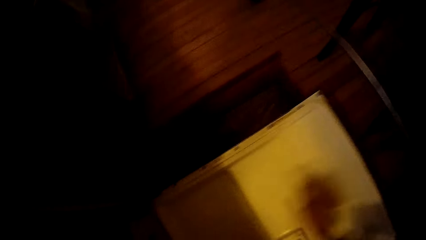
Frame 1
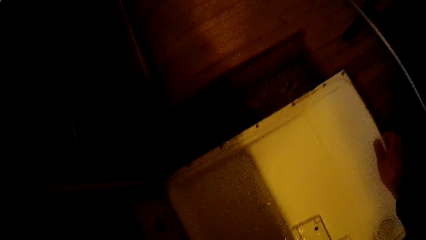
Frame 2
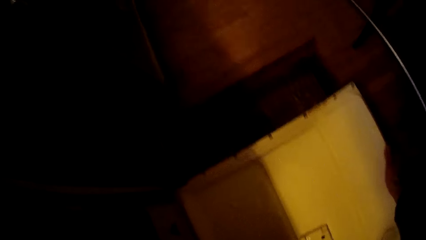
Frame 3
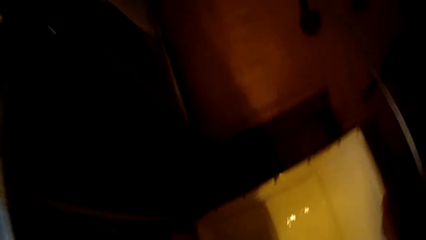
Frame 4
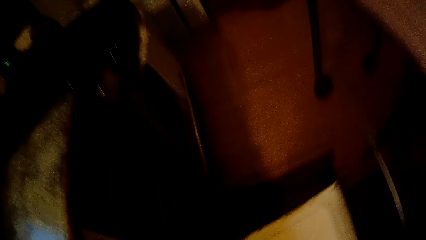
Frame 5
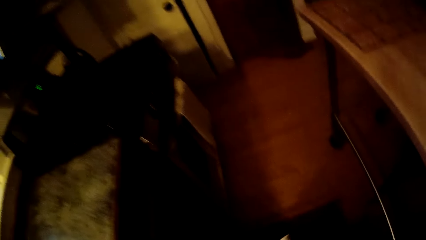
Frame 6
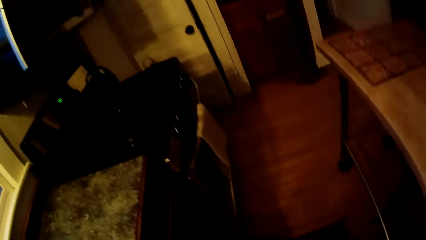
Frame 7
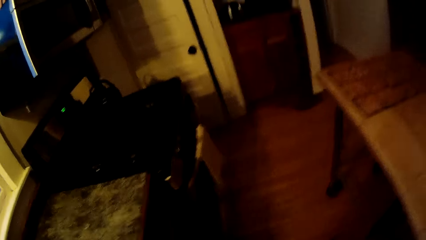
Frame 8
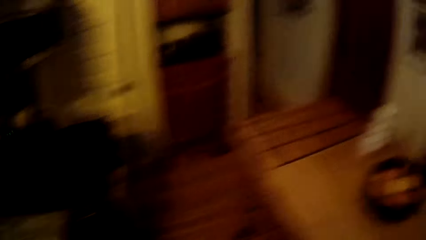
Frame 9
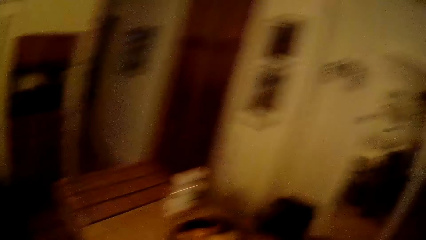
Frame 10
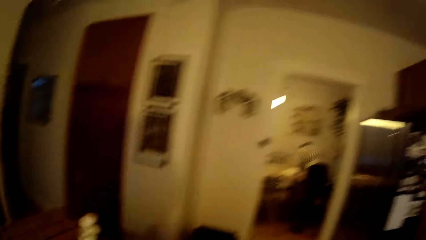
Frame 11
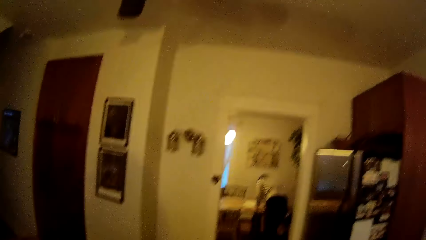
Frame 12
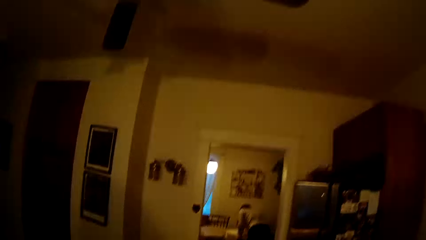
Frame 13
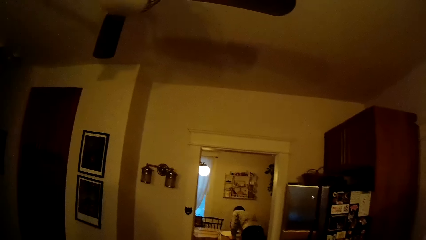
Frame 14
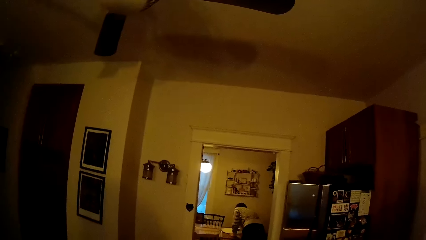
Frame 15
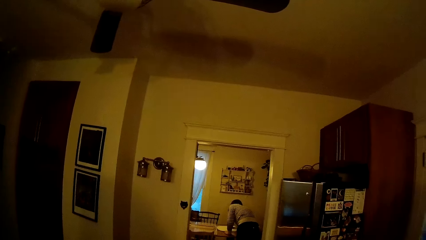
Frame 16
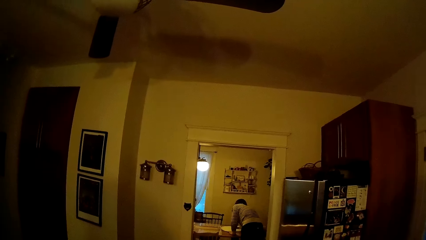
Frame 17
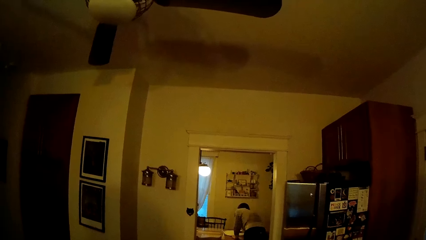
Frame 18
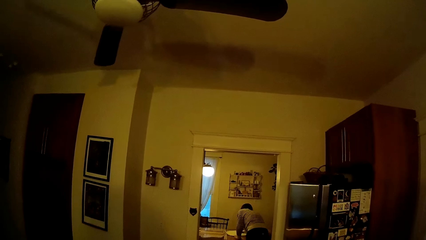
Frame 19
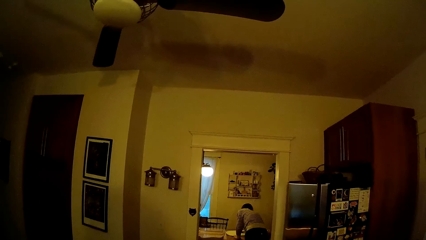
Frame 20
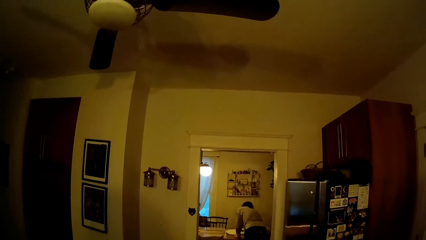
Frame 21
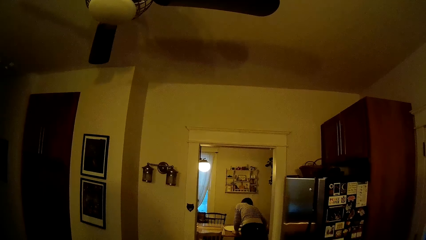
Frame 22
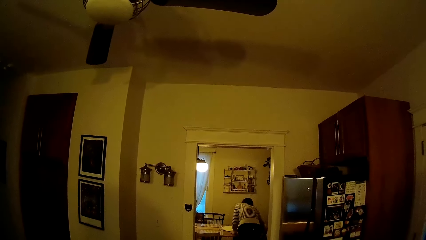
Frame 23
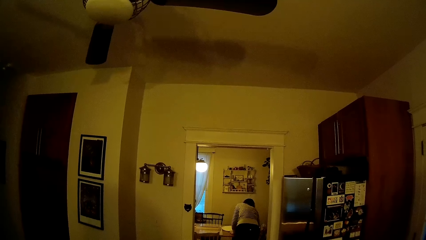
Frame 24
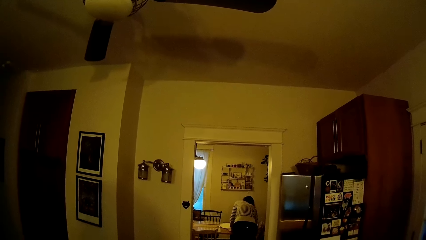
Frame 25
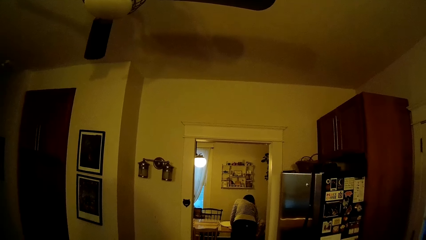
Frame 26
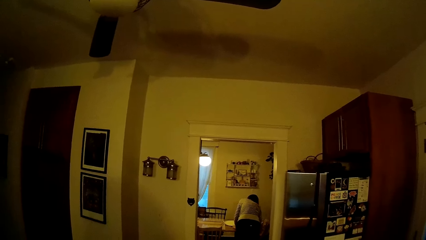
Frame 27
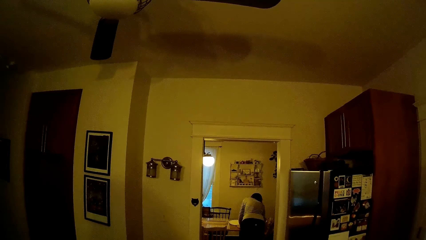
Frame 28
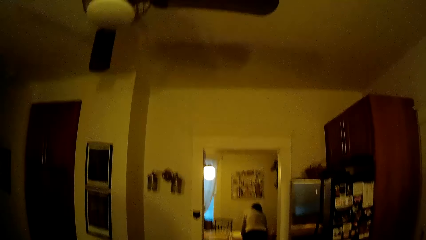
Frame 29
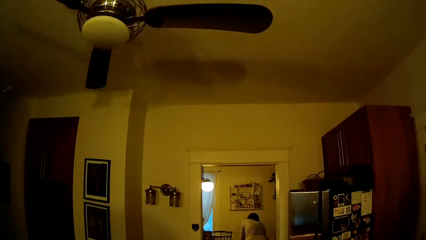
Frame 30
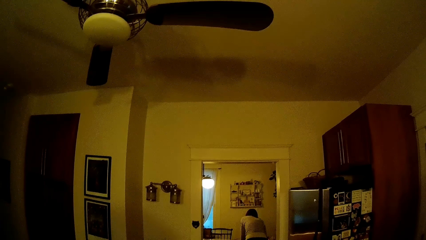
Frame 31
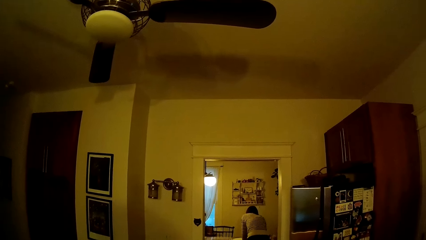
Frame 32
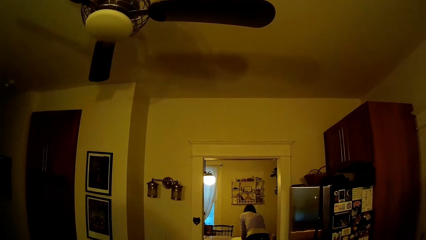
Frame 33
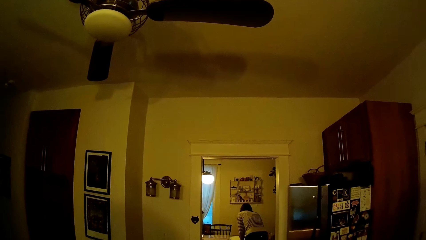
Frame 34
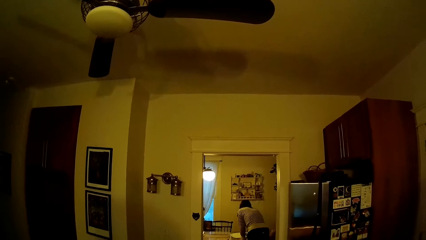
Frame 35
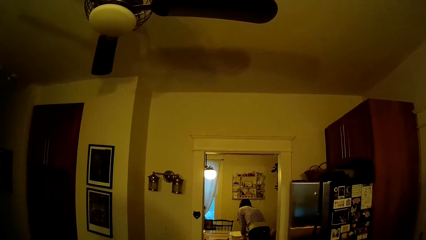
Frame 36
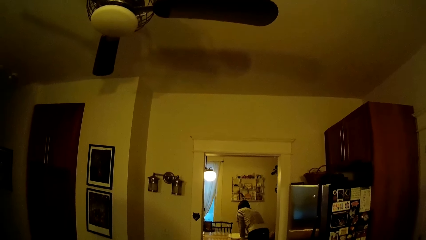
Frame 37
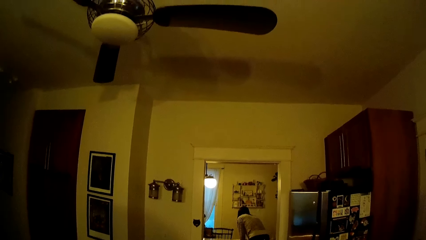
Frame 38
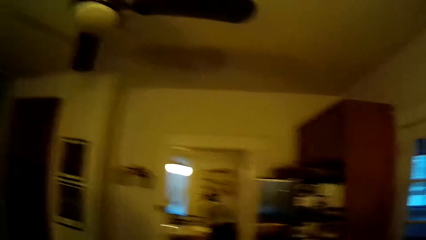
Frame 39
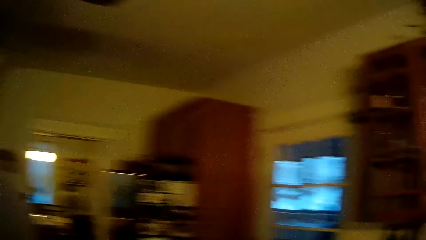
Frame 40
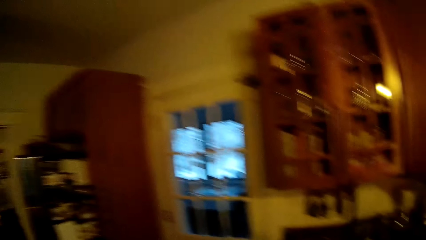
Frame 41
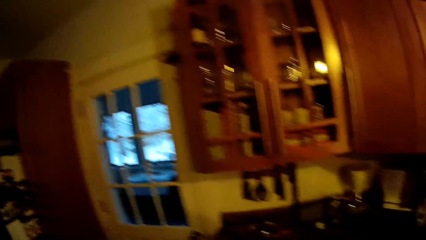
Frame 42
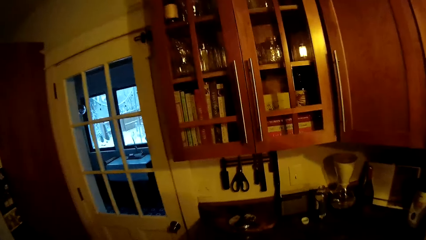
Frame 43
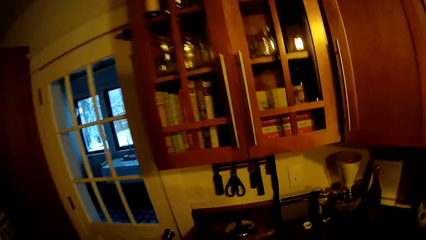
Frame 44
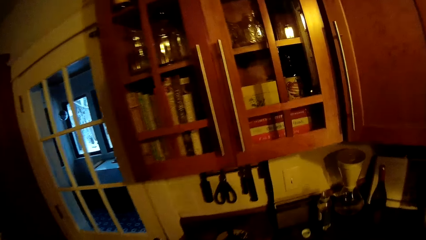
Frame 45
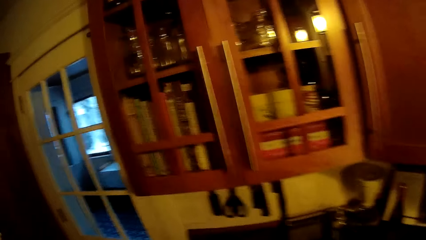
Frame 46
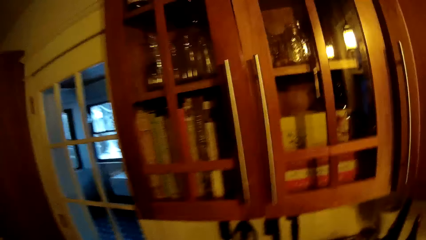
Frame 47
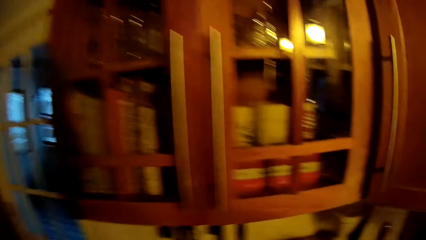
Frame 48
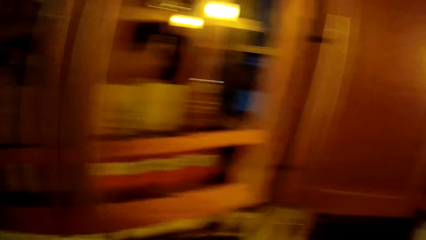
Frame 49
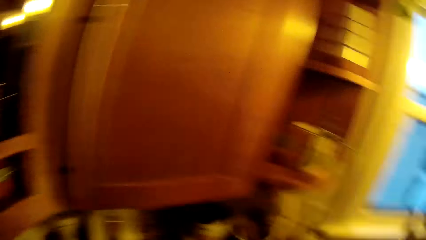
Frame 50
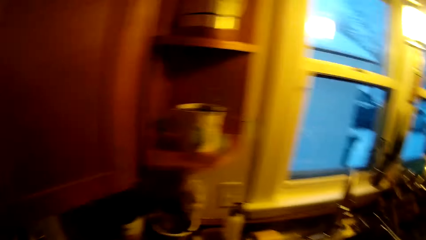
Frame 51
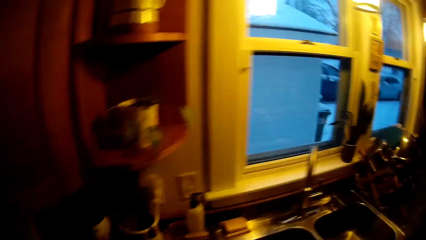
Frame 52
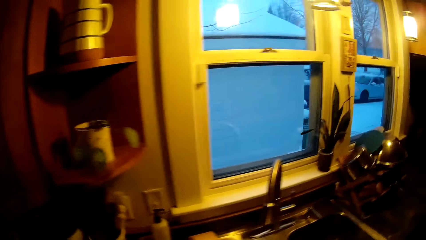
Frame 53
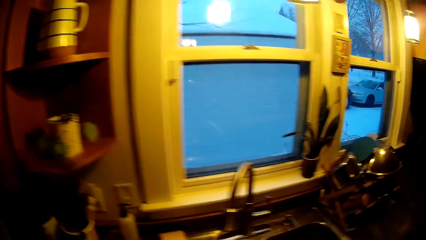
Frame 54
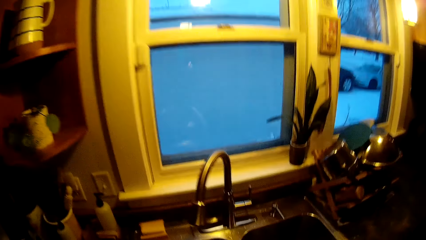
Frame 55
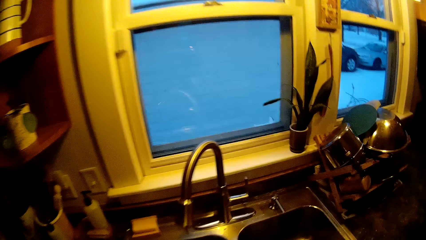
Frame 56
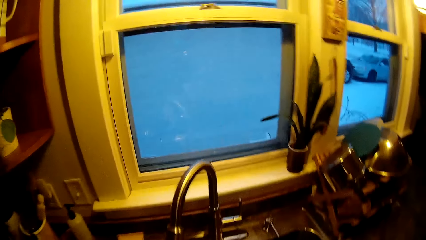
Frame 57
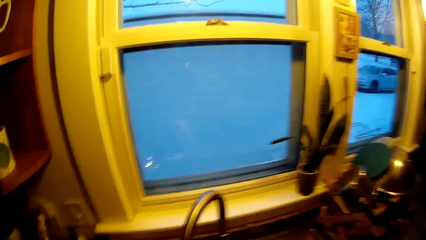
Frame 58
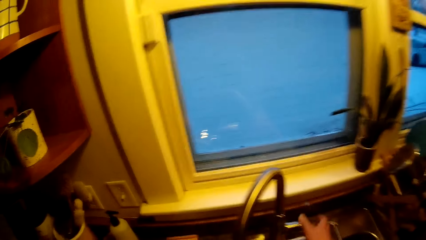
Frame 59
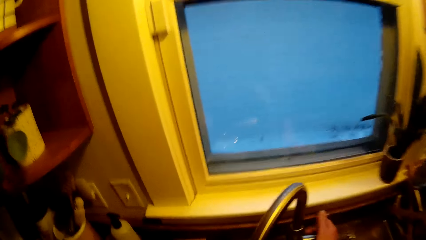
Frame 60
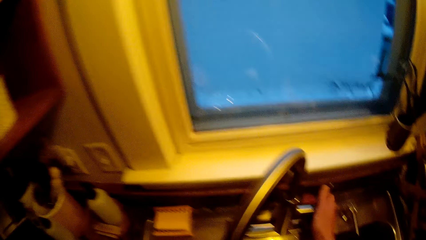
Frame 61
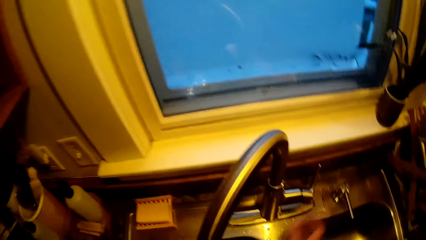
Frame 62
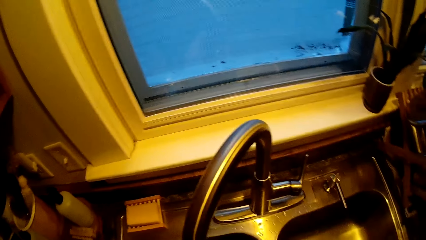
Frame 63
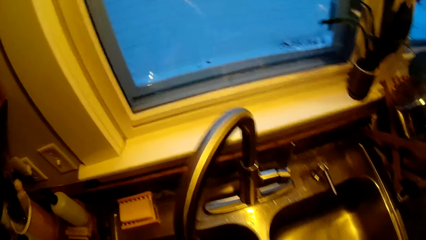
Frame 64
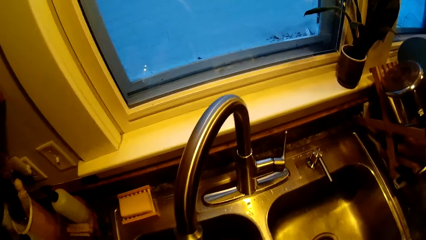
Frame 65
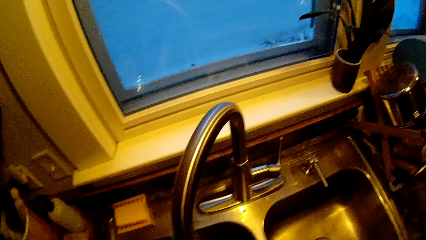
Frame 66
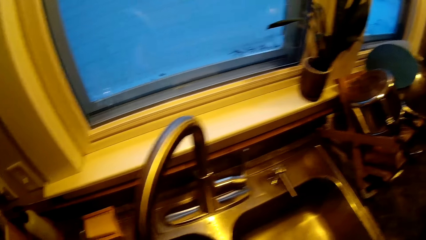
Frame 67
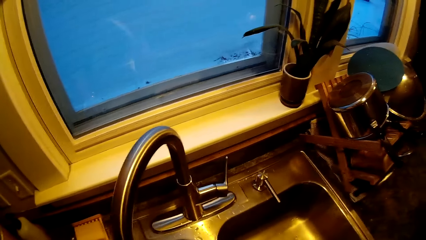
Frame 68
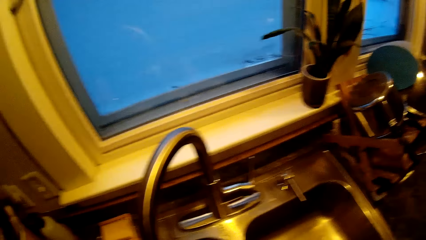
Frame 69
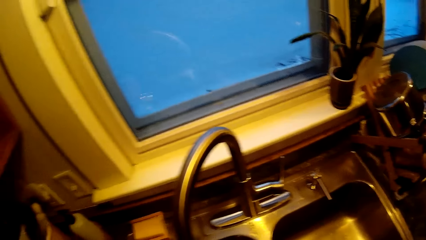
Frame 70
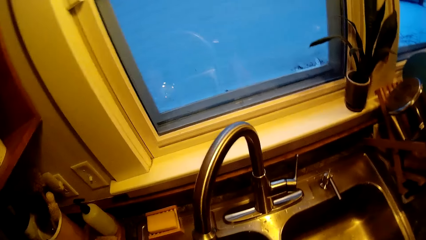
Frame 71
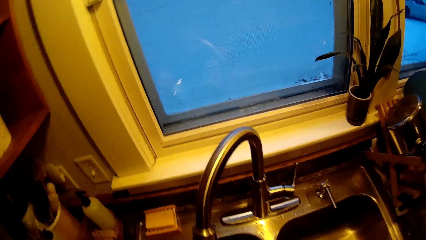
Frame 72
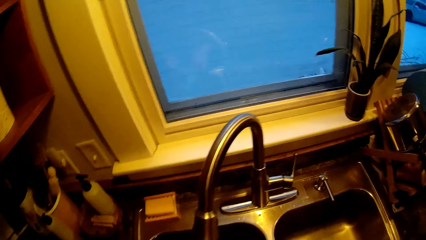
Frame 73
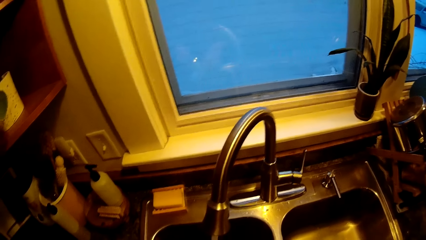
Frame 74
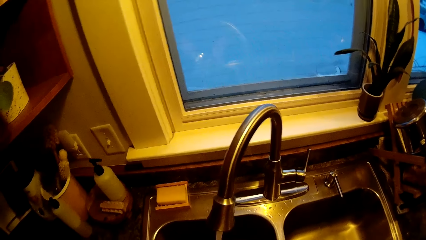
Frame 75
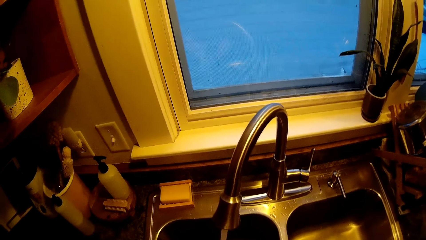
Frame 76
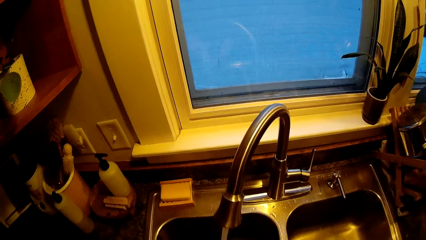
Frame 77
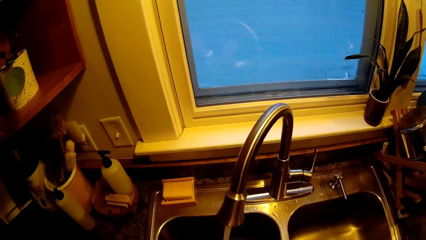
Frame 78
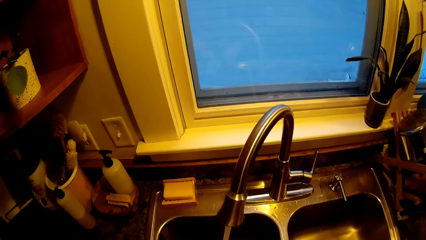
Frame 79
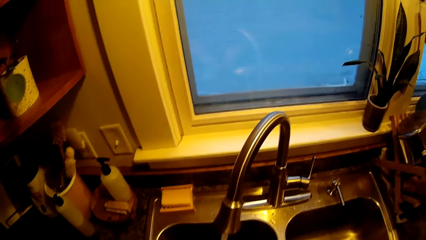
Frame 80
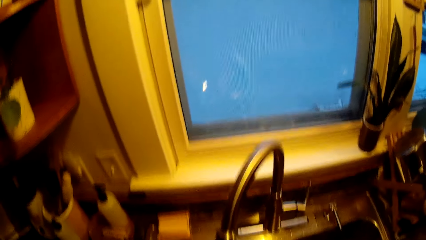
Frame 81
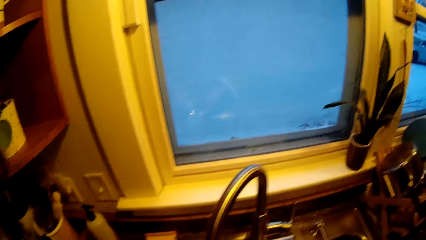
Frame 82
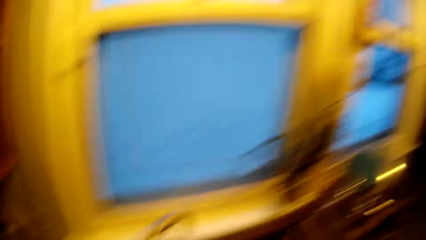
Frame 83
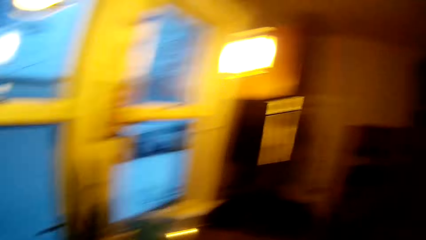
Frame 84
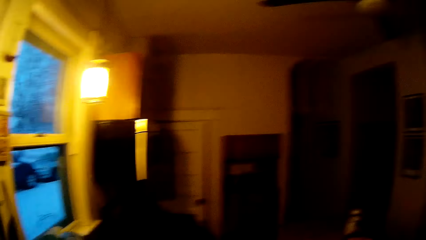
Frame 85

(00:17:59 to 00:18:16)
The camera wearer closes the dishwasher with his right hand. He picks up something. A woman converses with the camera wearer. The camera wearer walks. He turns on the tap on the kitchen sink with his right hand.
